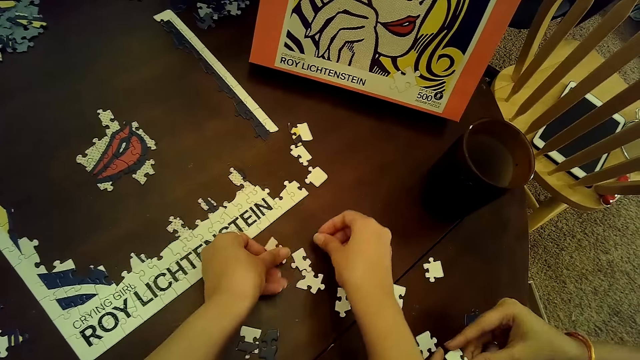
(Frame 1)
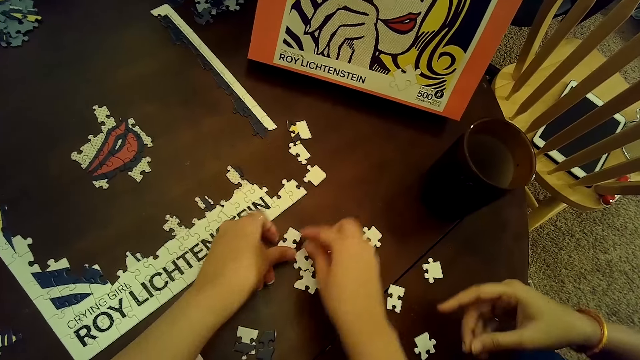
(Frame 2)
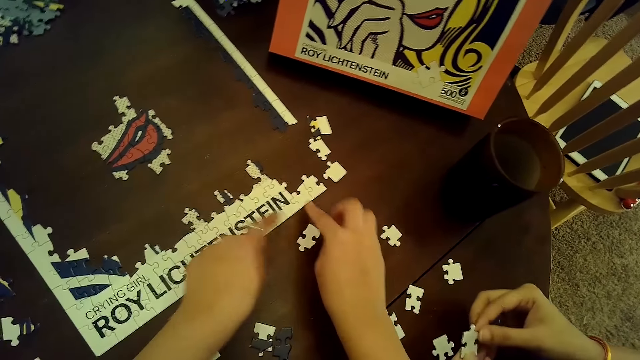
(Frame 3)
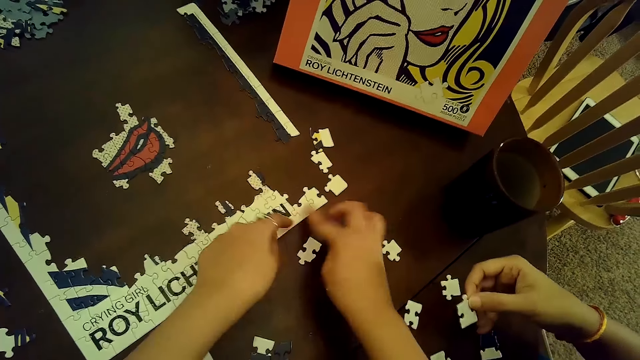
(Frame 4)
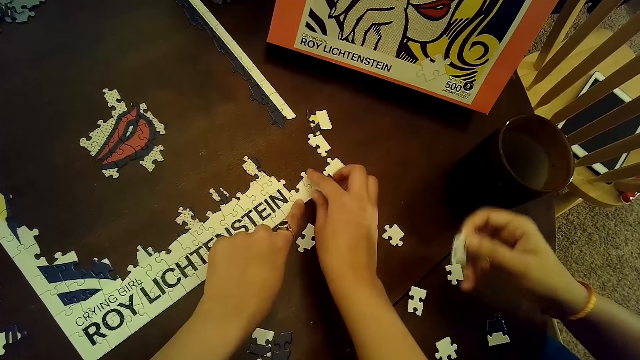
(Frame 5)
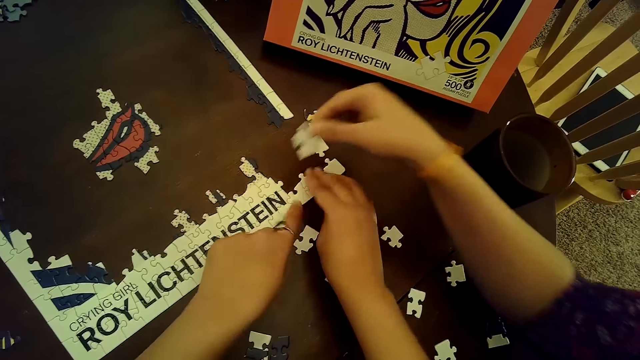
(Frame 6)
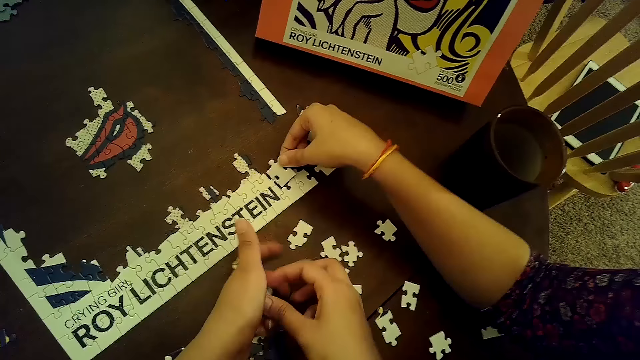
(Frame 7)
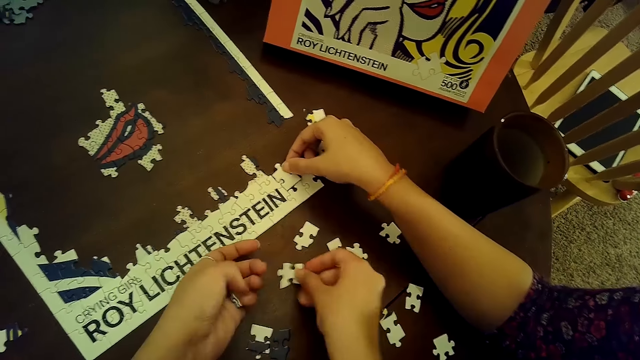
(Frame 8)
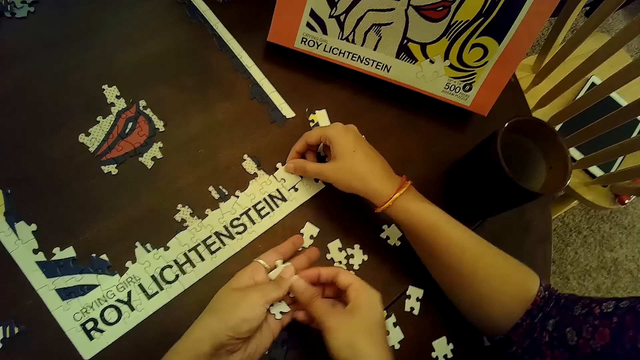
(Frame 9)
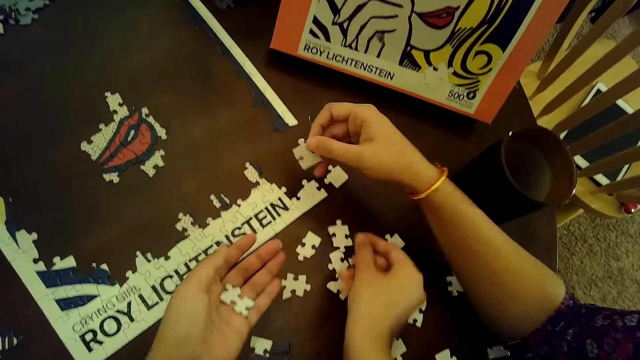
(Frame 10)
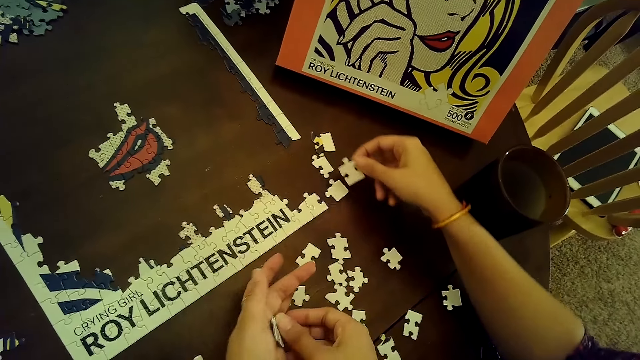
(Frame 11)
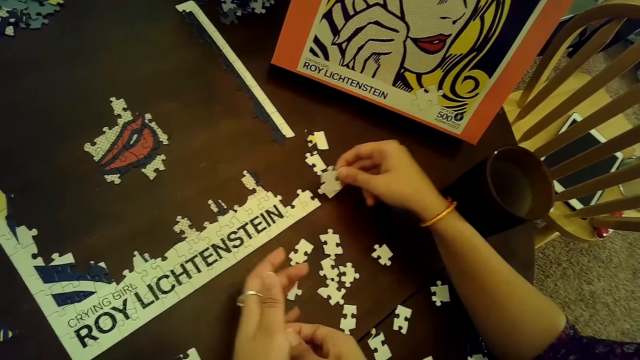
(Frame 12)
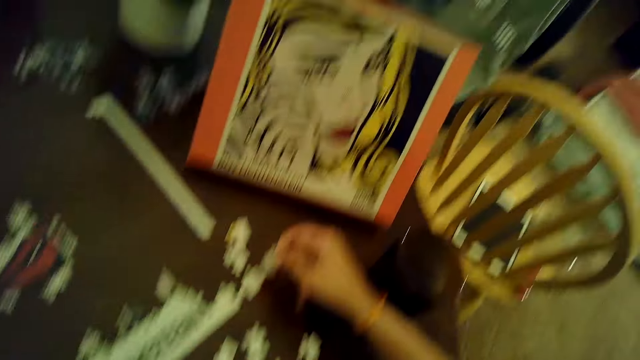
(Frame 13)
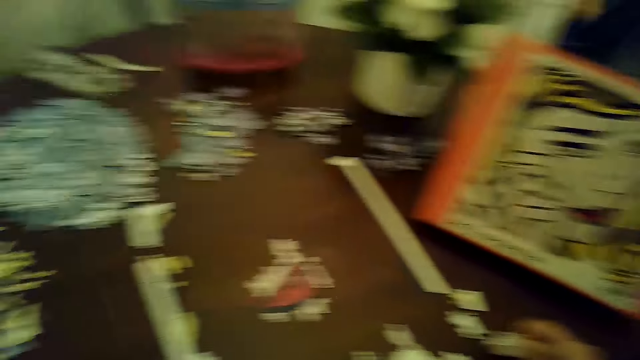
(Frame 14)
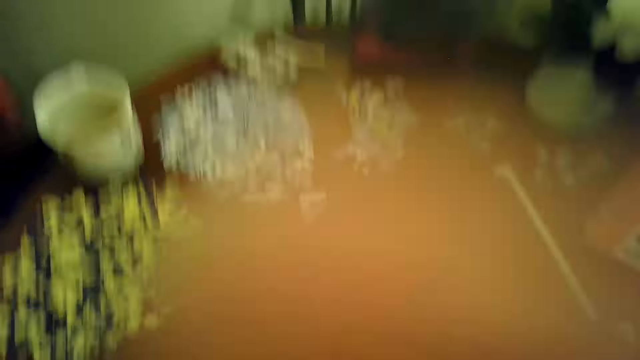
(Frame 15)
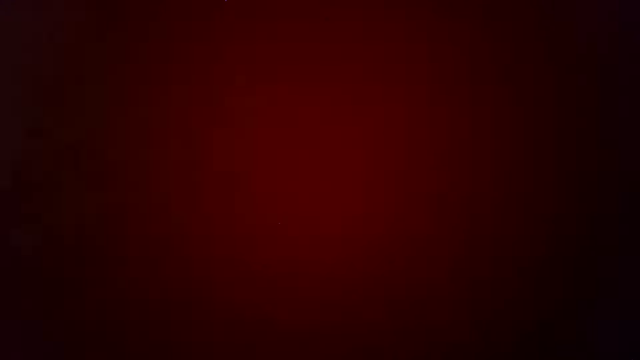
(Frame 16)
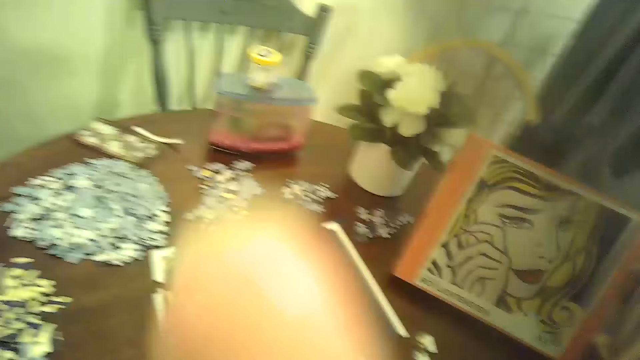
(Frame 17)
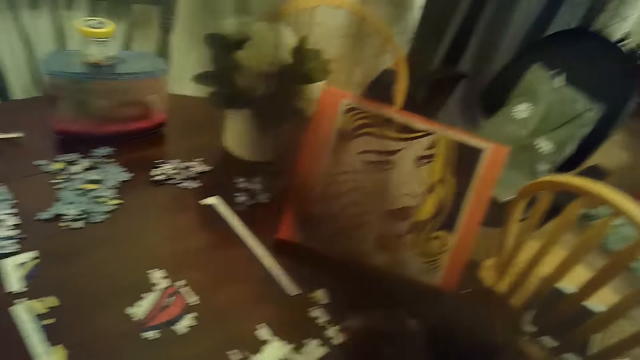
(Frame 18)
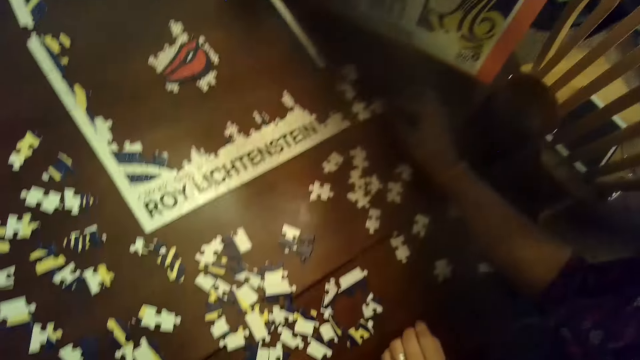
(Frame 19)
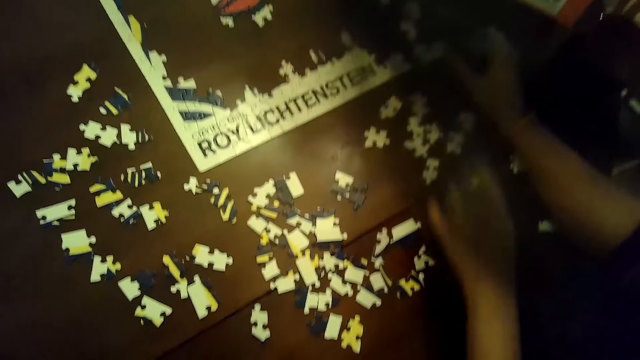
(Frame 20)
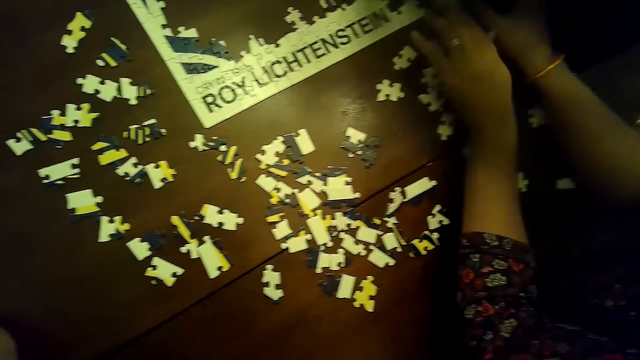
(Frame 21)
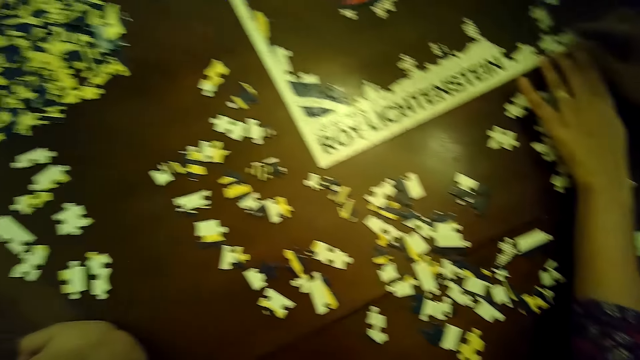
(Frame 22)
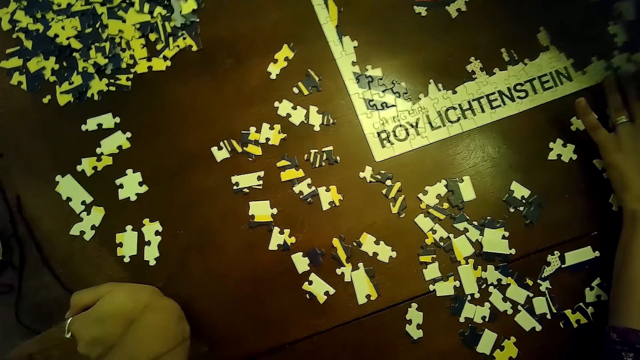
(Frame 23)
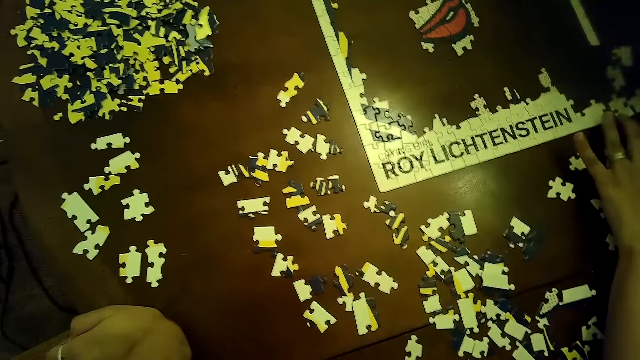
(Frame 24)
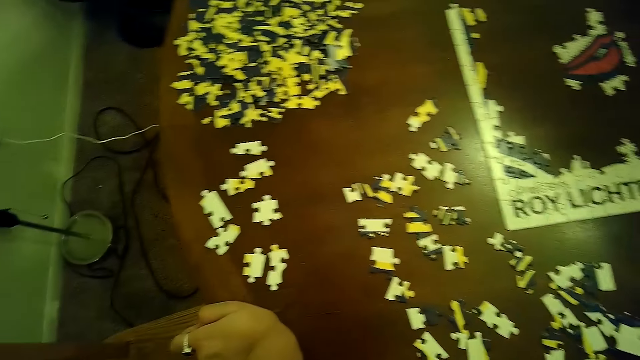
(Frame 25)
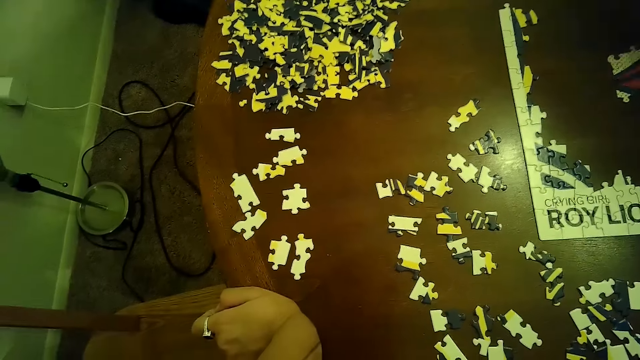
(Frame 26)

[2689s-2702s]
The camera wearer passes a puzzle piece from her left hand to her right hand. She places the puzzle piece on the table with her left hand, moves puzzle pieces with her right hand, and fixes a part of the puzzle with both hands. The woman picks a puzzle piece from the table with her right hand. The camera wearer passes a puzzle piece from her left hand to her right hand and places the puzzle piece on the table with her right hand. The woman places the puzzle piece on the puzzle with her right hand. The camera wearer places the puzzle piece on the table with her right hand. The woman places the puzzle piece on the puzzle with her right hand. The camera wearer passes a puzzle piece from her left hand to her right hand and places the puzzle piece on the table with her right hand. The woman removes the puzzle piece from the puzzle with her right hand. The camera wearer passes a puzzle piece from her left hand to her right hand and places the puzzle piece on the table with her right hand. The woman places the puzzle piece on the table with her right hand. The camera wearer covers the head-mount camera with her right hand. She touches the camera. The woman fixes the puzzle with both hands.

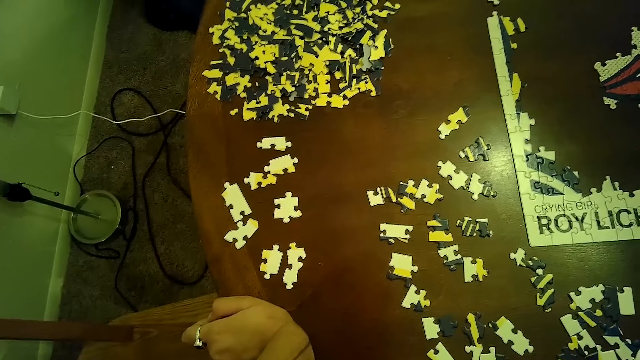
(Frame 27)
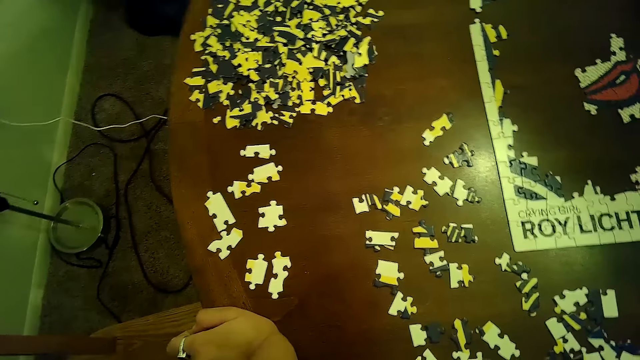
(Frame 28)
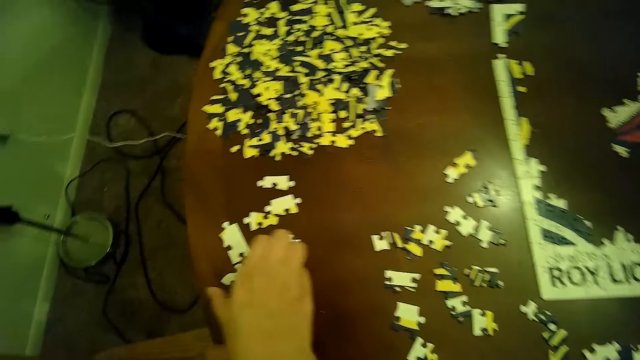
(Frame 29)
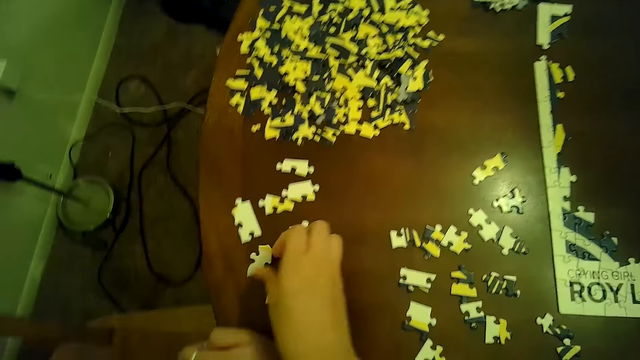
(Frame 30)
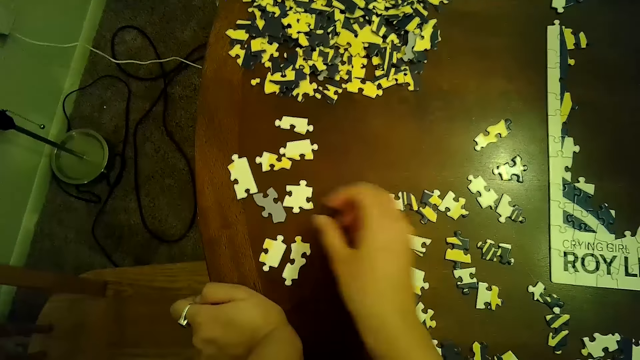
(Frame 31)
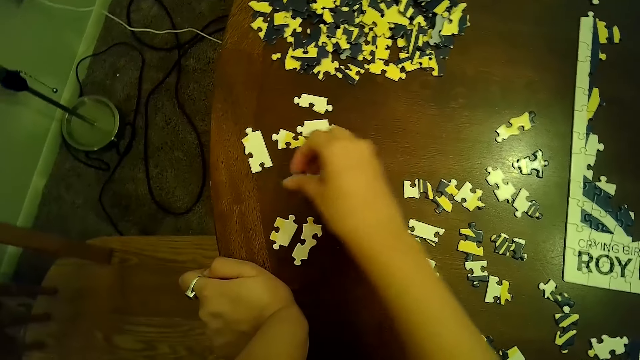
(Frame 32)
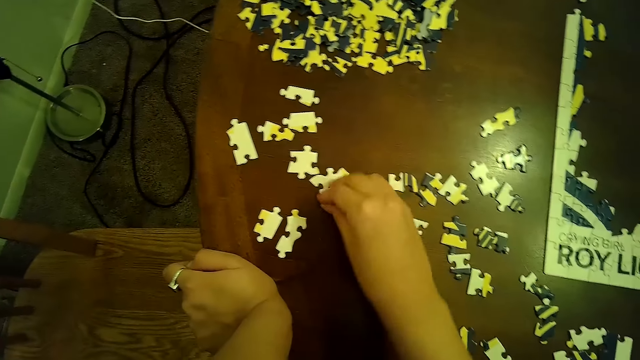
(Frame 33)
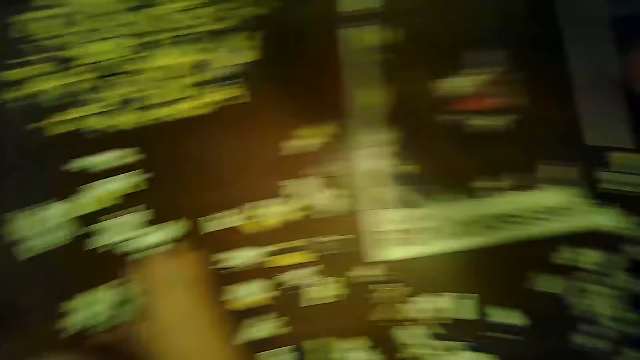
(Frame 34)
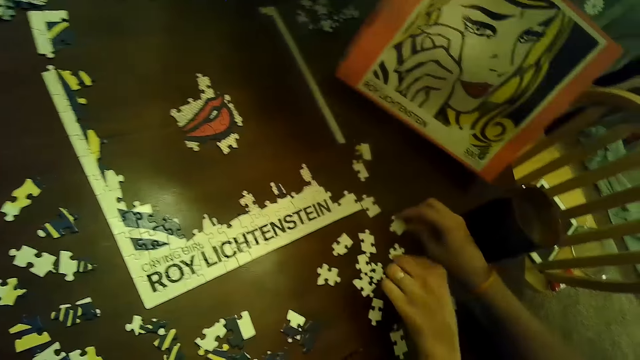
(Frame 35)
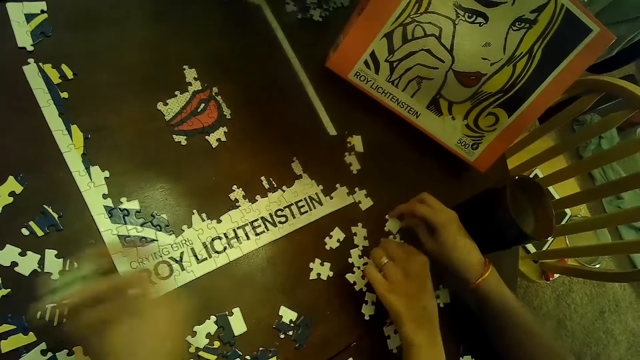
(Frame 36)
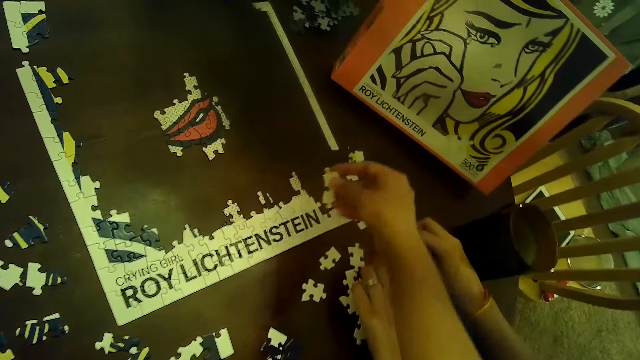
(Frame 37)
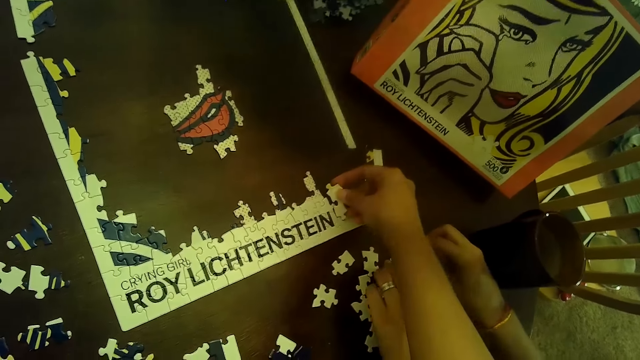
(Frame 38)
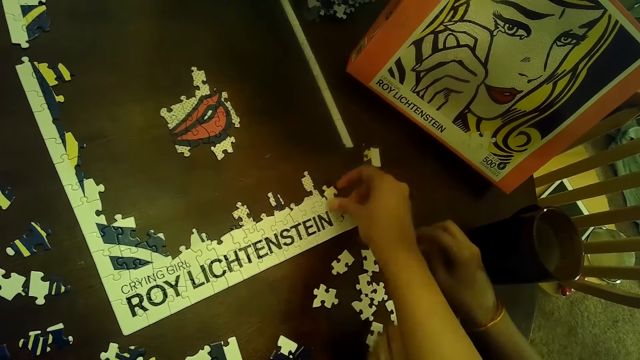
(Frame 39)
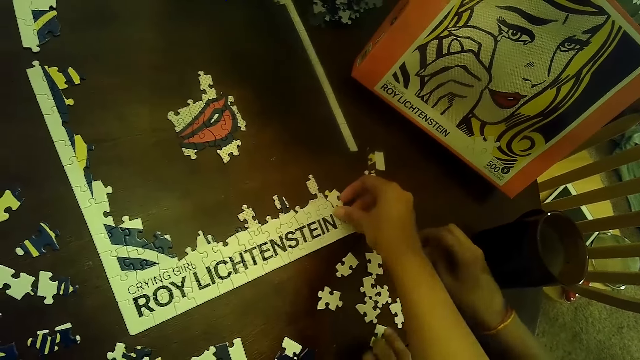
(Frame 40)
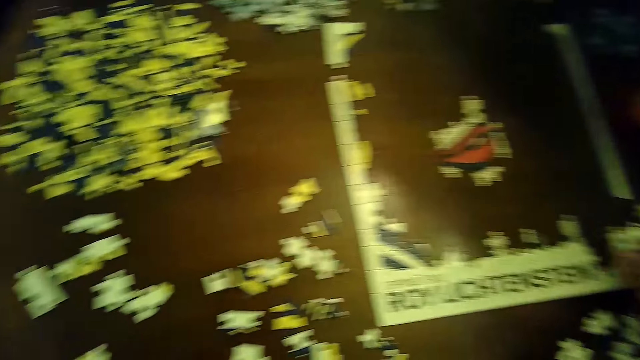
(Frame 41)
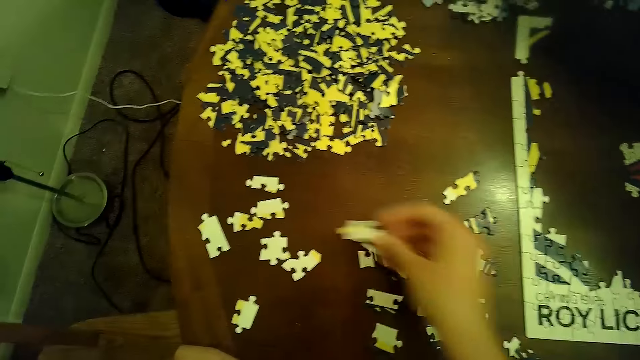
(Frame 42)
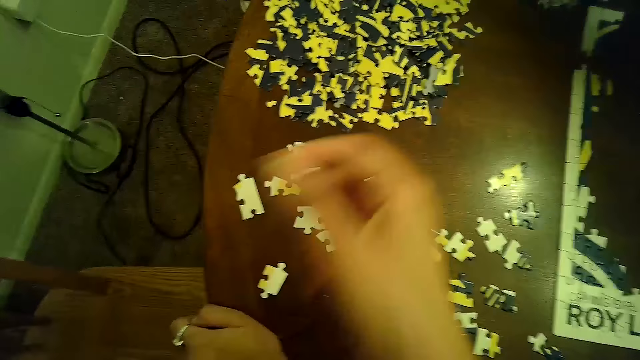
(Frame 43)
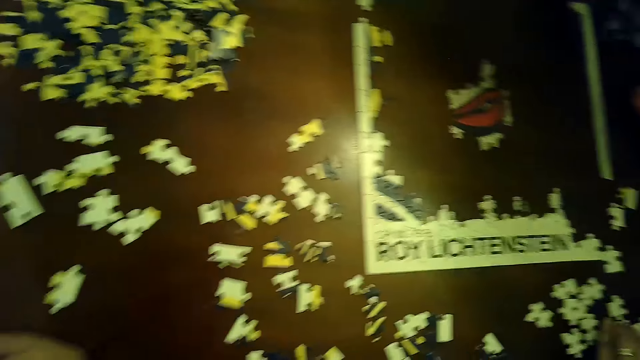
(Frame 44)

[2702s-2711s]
The camera wearer flips a puzzle piece with her right hand. She arranges cards or puzzle pieces on the table, picks the puzzle piece from the table with her right hand, and places the puzzle piece on the table with her right hand. The woman touches puzzle pieces with both hands and arranges cards on the table. The camera wearer places a puzzle piece on the puzzle with her right hand. She places the puzzle piece on the table with her right hand.
